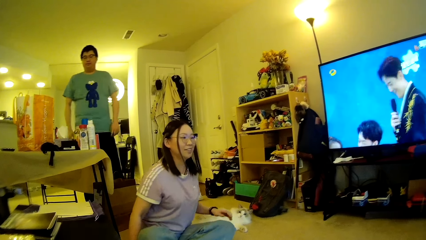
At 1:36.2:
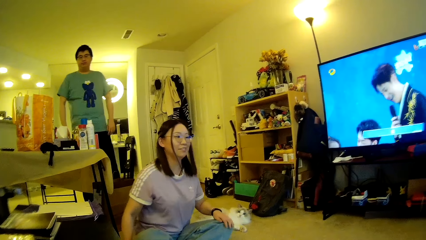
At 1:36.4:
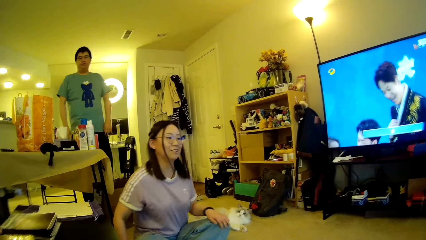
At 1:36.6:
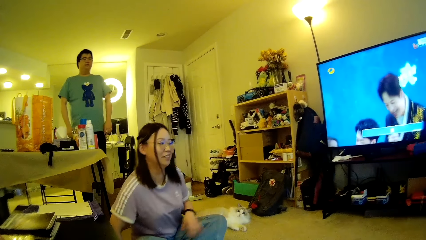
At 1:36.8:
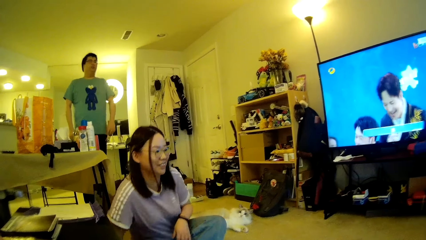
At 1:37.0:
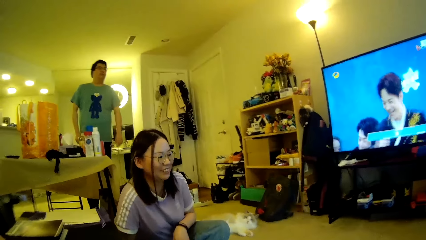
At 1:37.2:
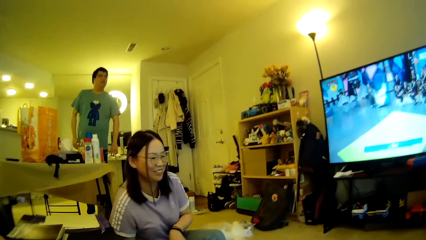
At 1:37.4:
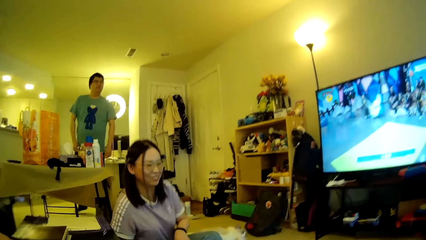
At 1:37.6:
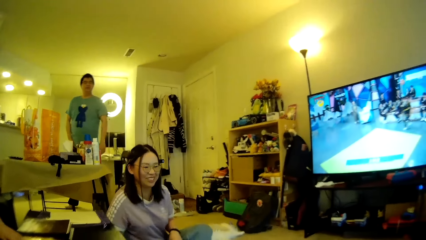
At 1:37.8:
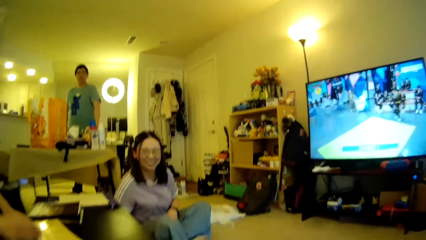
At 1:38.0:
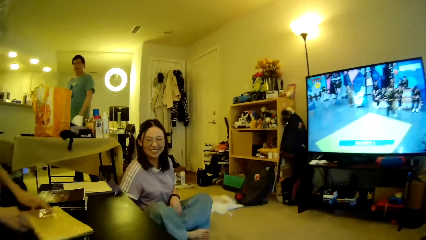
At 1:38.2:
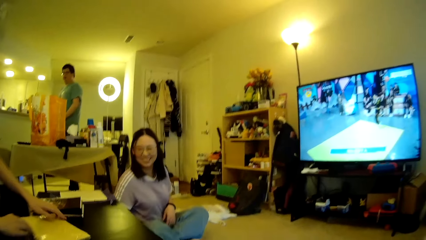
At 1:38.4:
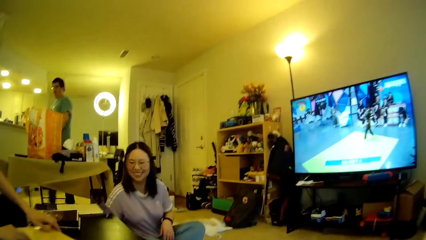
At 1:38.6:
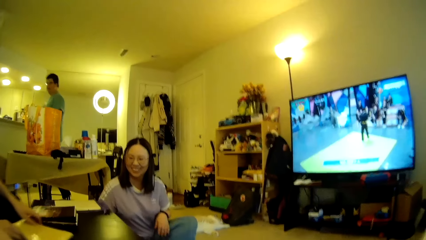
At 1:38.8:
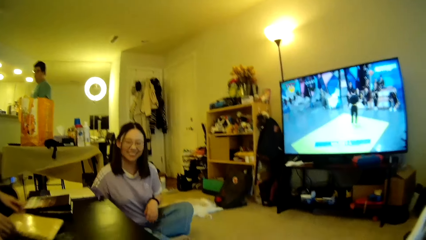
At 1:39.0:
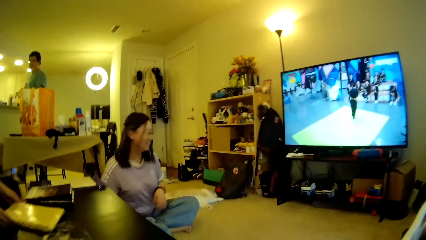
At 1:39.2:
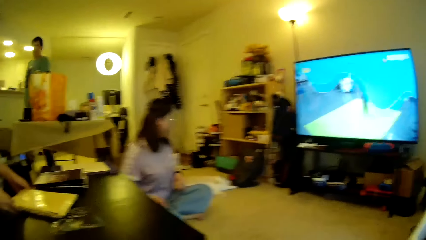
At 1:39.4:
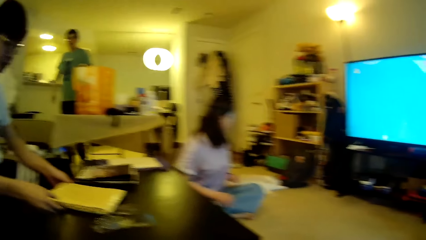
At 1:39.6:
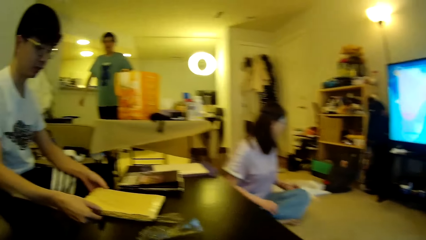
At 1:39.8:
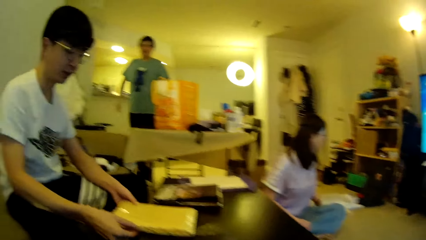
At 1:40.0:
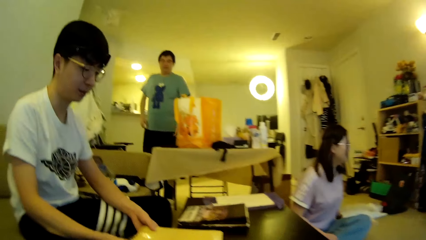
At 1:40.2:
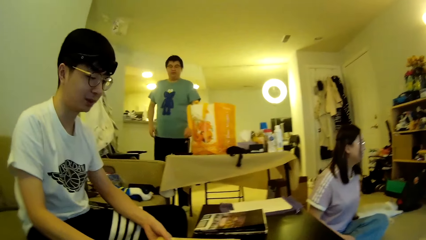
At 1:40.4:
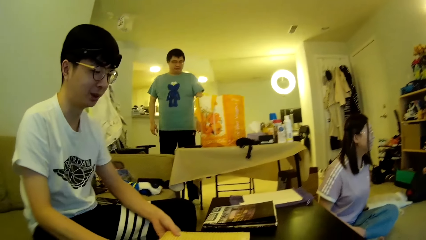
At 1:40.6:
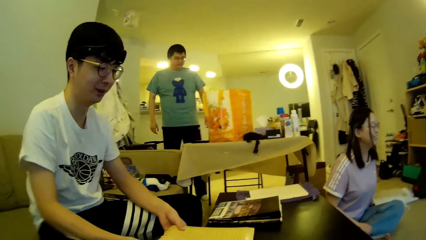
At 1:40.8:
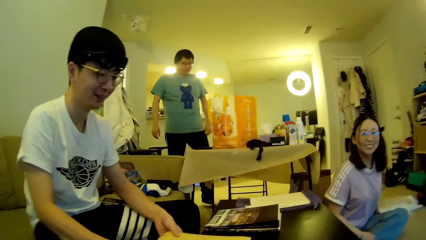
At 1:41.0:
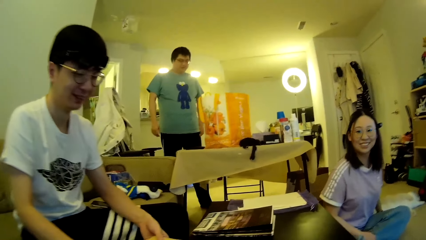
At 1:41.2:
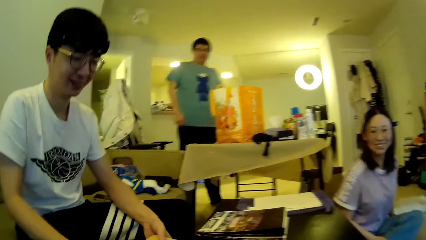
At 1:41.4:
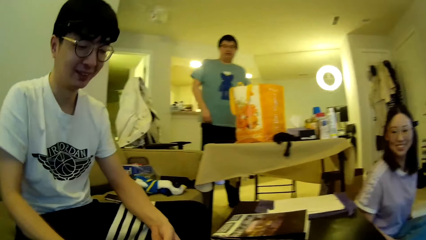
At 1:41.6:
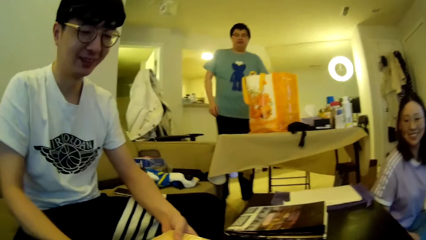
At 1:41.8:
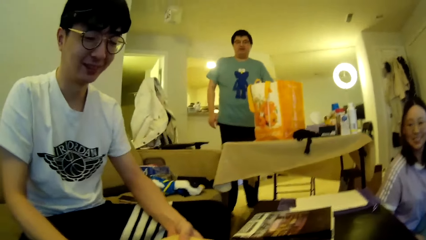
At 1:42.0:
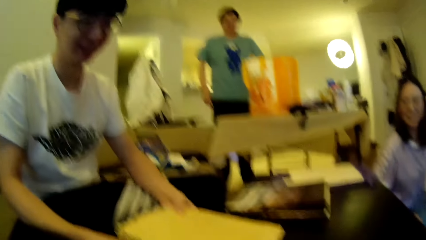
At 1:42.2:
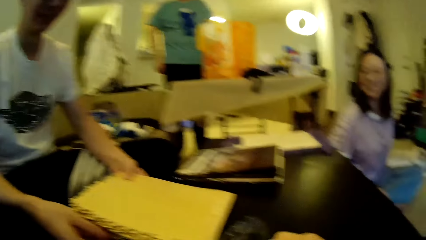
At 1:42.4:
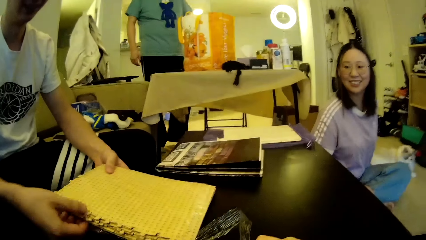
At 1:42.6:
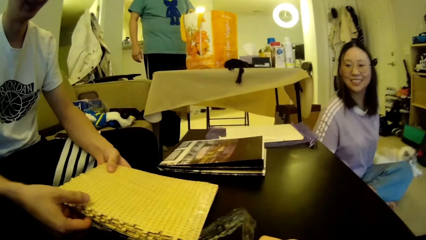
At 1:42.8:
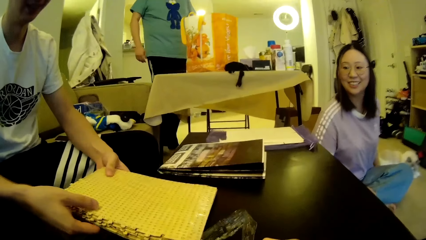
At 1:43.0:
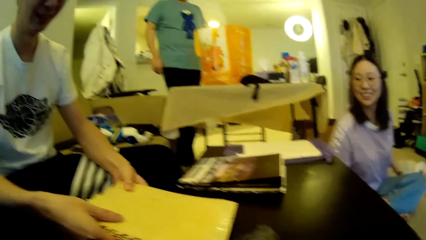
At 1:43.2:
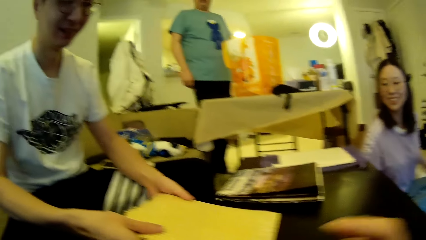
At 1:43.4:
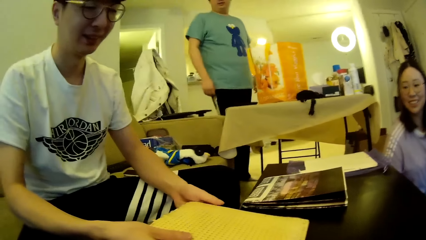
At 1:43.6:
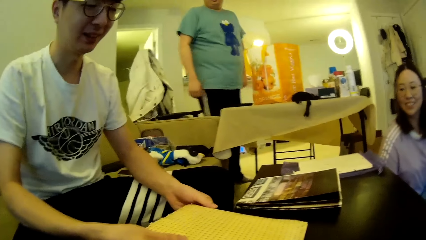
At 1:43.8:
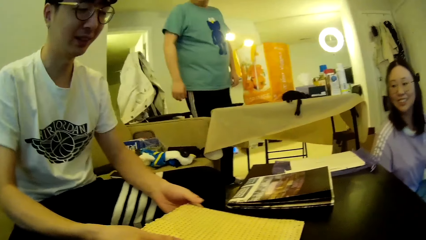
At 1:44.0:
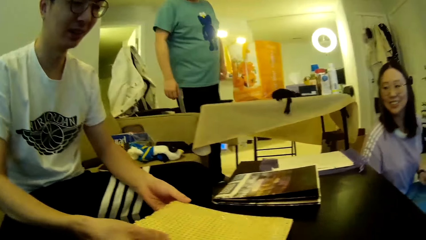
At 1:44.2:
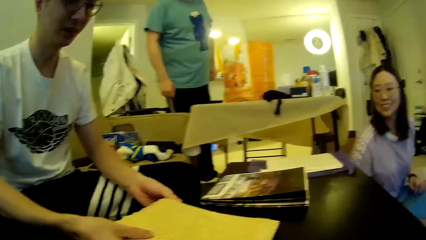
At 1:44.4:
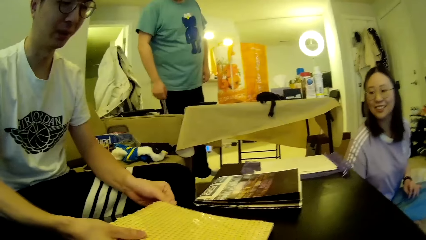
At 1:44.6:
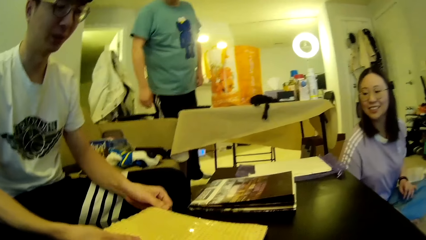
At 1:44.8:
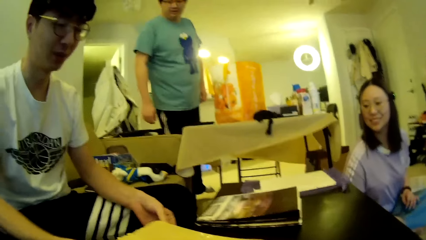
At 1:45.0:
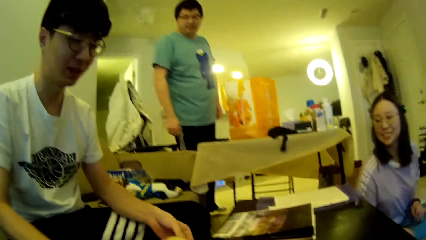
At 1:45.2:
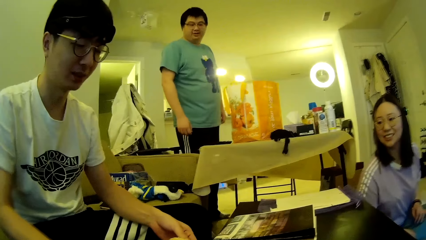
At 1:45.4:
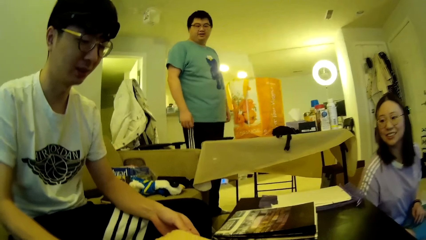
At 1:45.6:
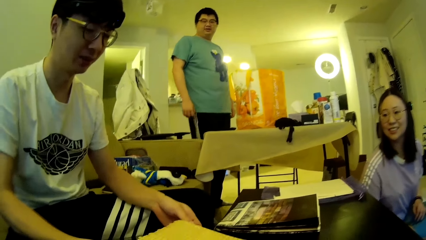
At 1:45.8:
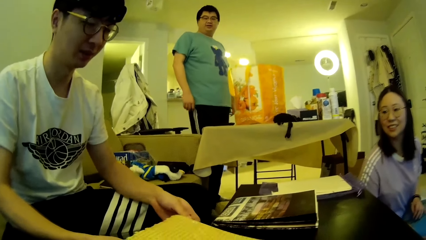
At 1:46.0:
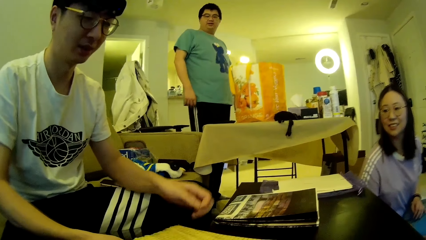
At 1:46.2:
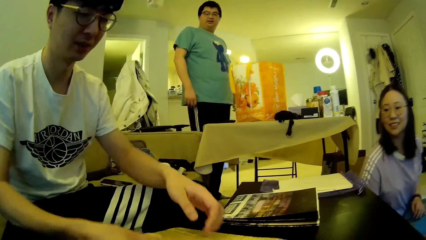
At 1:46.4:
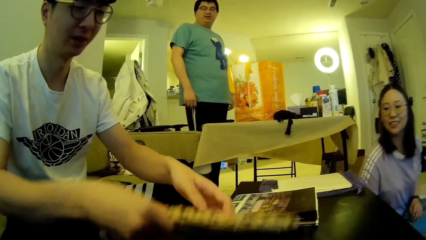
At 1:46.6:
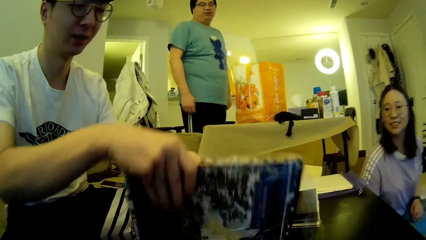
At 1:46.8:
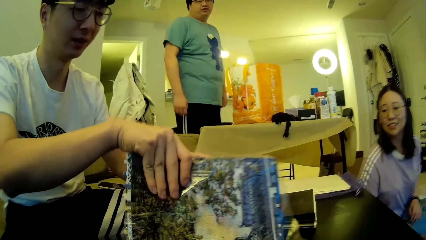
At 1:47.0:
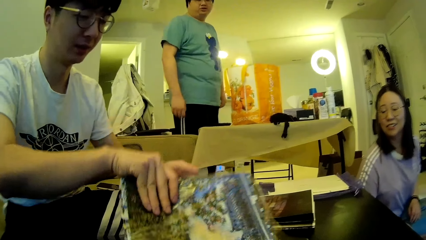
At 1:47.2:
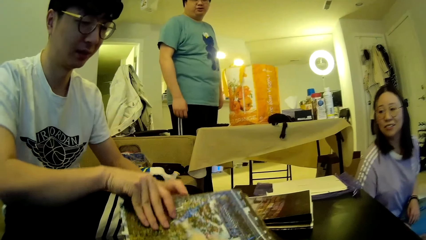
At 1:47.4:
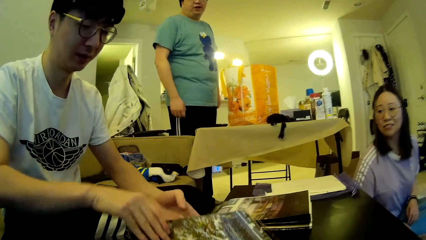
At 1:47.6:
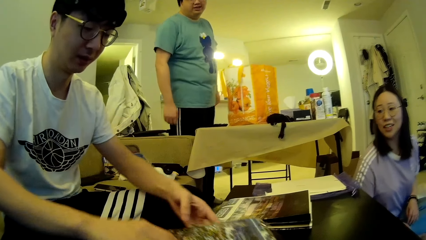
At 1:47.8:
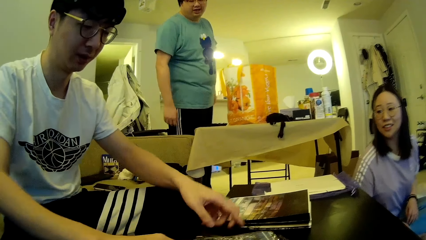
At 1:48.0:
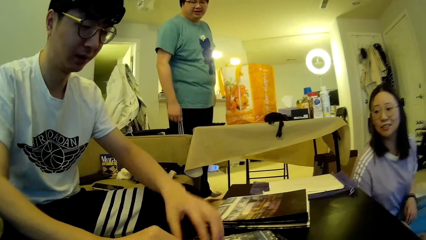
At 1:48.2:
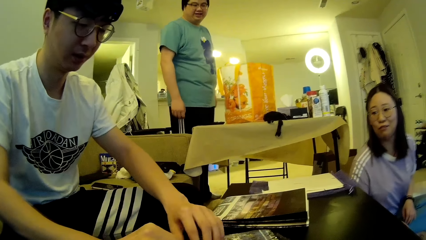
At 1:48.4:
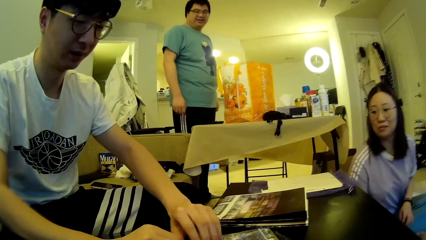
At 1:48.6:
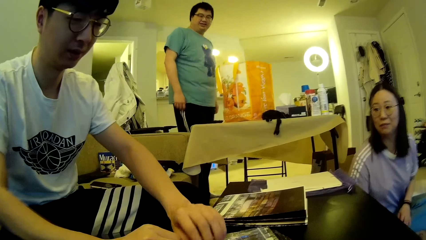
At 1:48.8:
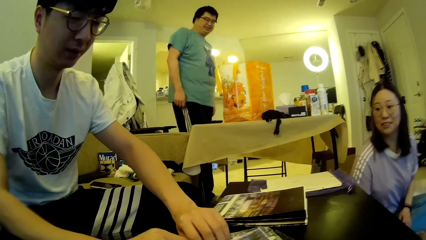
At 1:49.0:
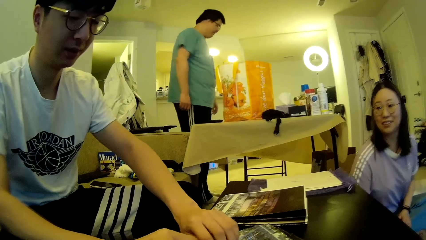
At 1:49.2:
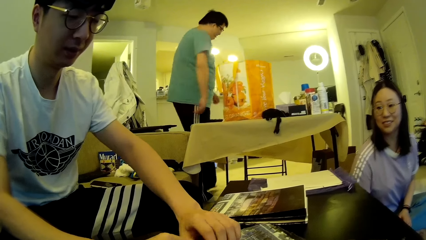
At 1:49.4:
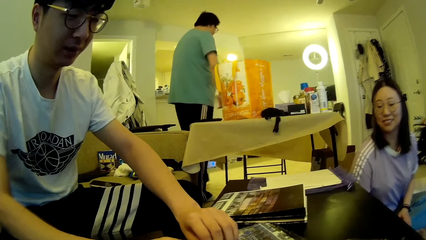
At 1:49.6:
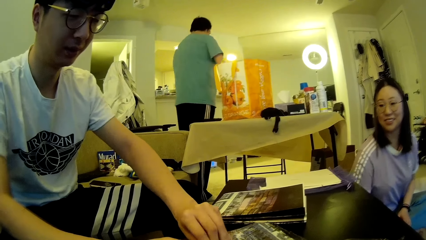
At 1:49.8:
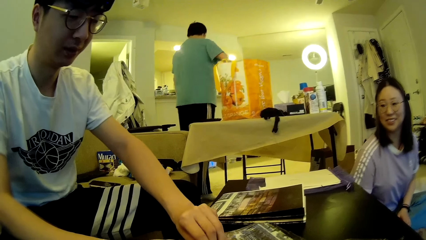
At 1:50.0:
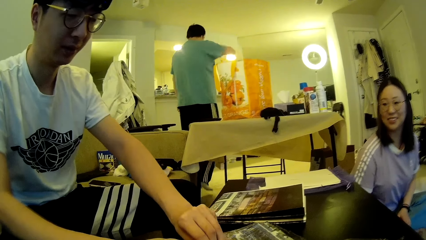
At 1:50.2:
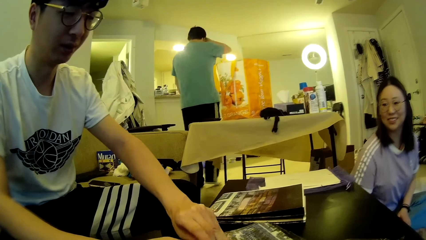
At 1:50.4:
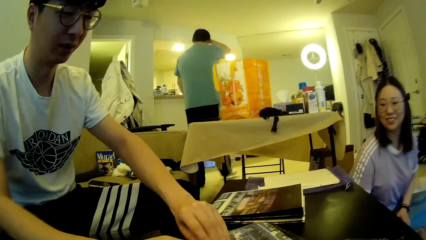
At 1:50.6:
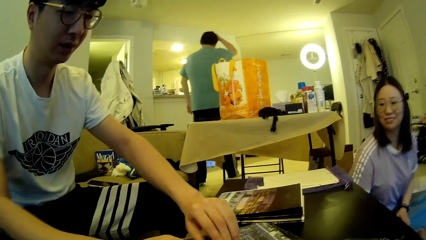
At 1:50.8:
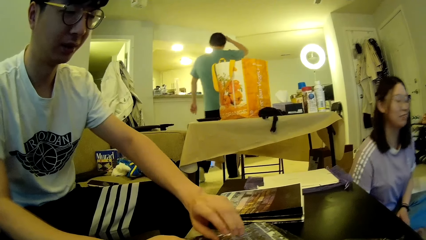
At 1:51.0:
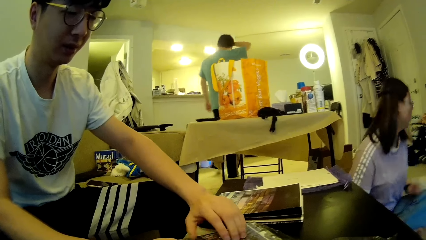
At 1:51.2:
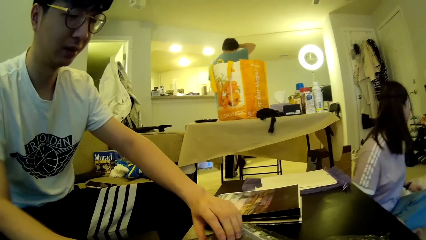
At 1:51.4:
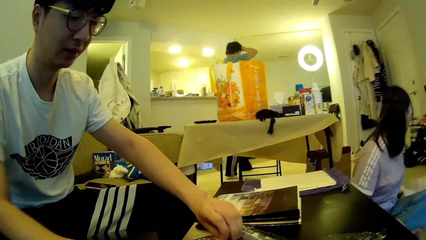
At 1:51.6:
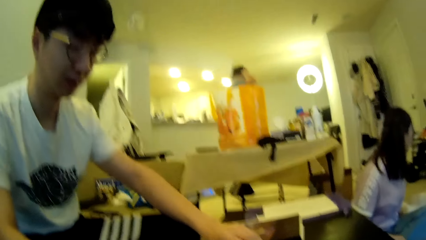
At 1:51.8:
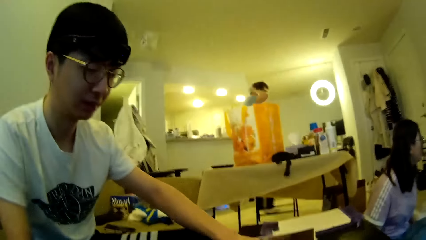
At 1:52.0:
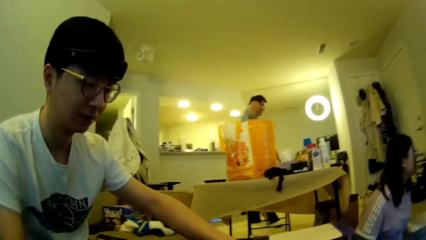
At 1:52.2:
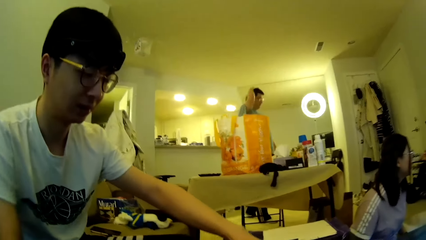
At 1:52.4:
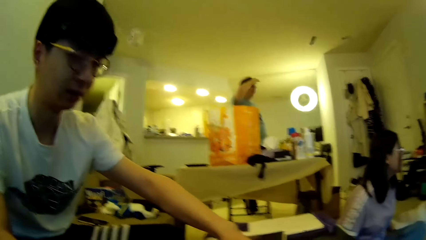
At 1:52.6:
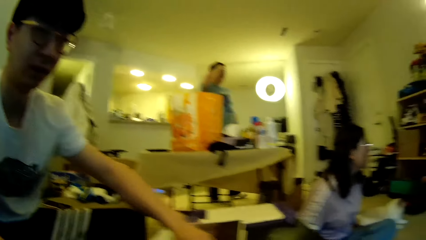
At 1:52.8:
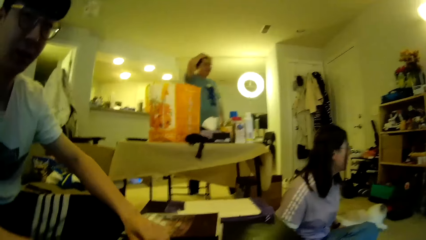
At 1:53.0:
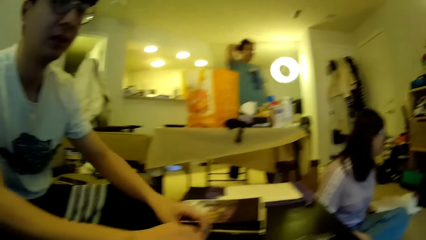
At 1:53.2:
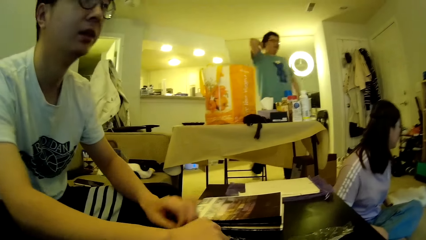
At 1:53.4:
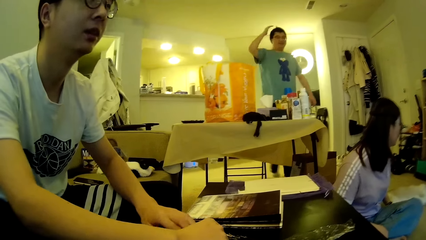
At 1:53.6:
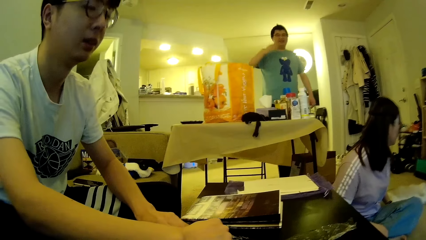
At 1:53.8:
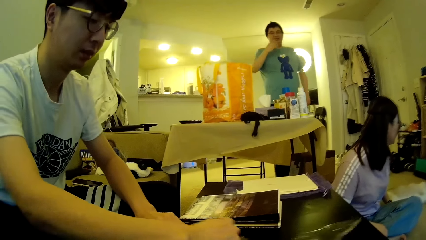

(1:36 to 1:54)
A lady adjusts the sitting position and moves the leg. The camera wearer looks around. A man adjusts the puzzle patterns on the table. The man looks at the book. Another man moves the leg. The camera wearer adjusts the right hand. The lady looks around. The first man closes the book. The other man steps forward. The first man uncovers the puzzle patterns. The other man adjusts his hair and touches the hair. The camera wearer looks around.
